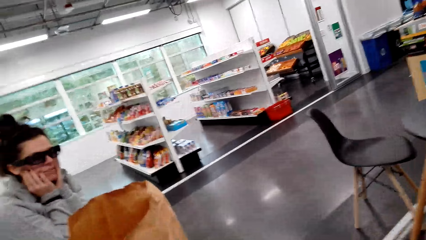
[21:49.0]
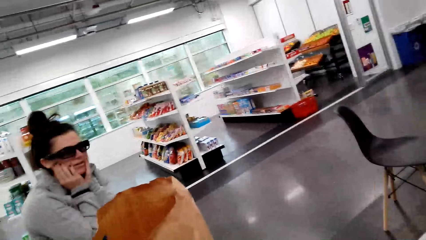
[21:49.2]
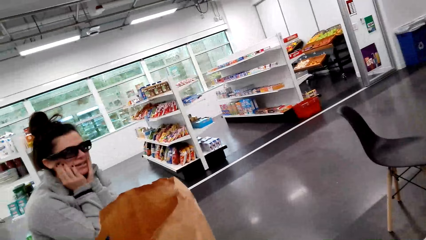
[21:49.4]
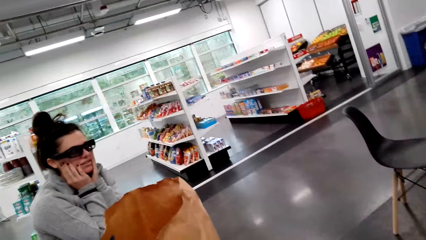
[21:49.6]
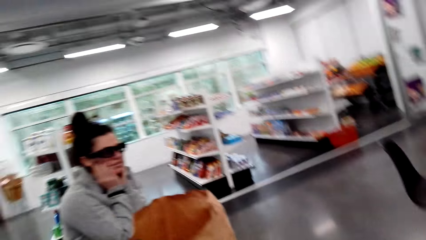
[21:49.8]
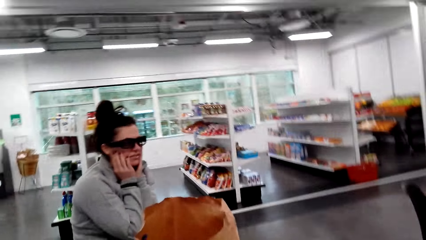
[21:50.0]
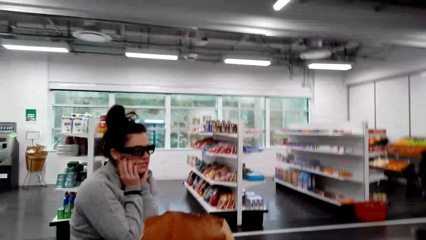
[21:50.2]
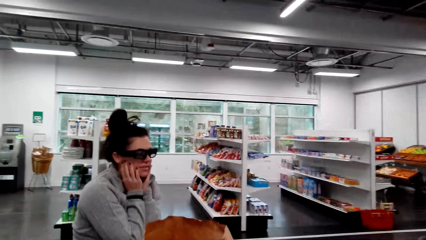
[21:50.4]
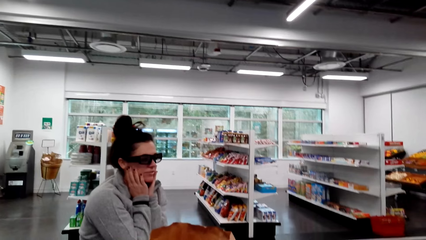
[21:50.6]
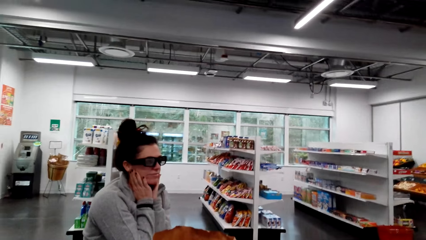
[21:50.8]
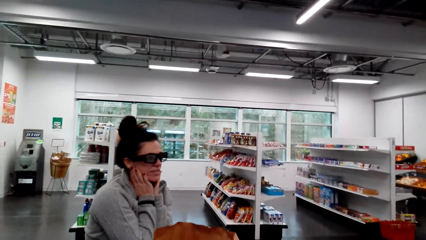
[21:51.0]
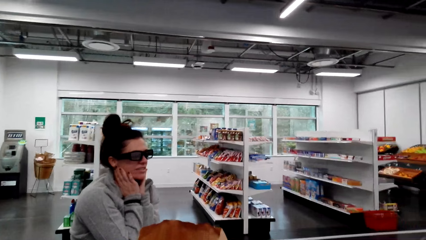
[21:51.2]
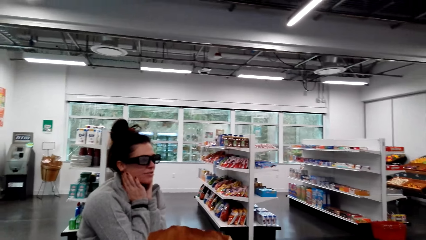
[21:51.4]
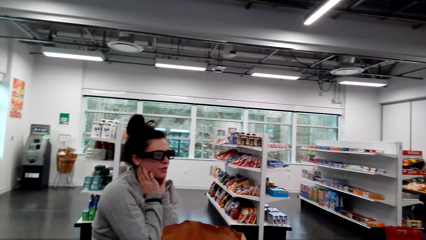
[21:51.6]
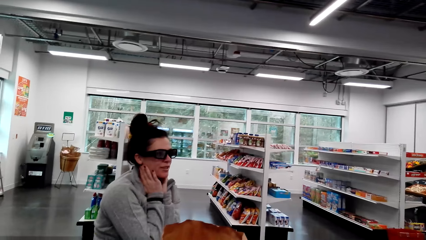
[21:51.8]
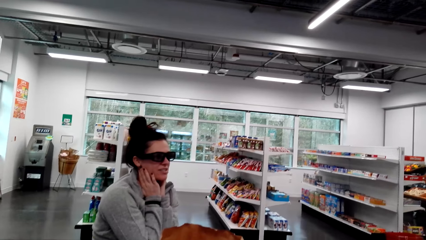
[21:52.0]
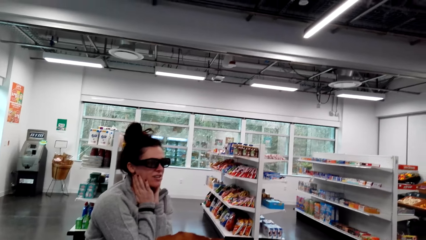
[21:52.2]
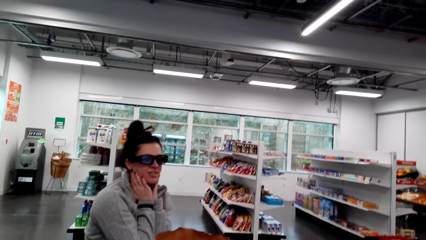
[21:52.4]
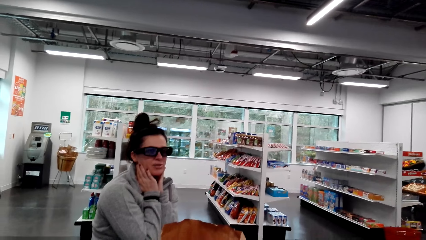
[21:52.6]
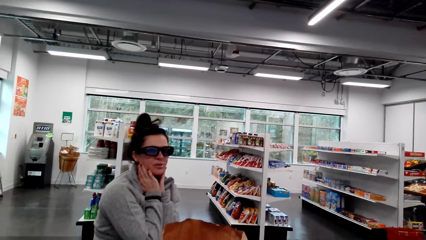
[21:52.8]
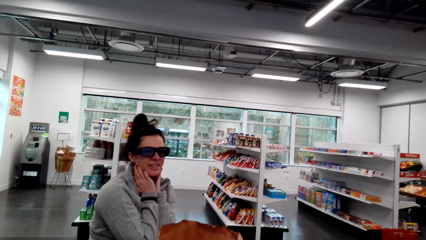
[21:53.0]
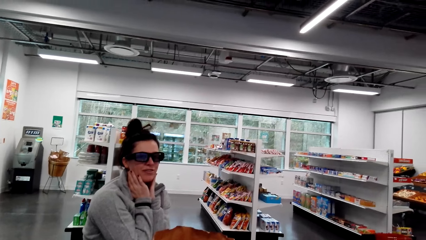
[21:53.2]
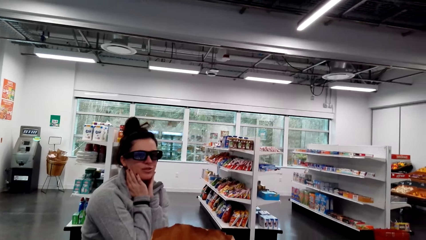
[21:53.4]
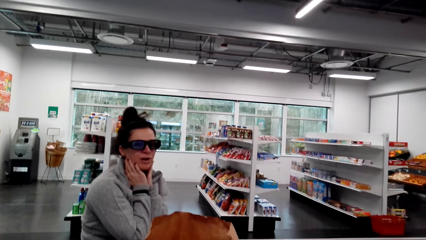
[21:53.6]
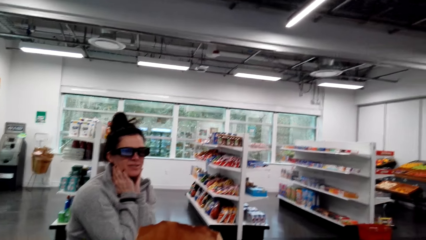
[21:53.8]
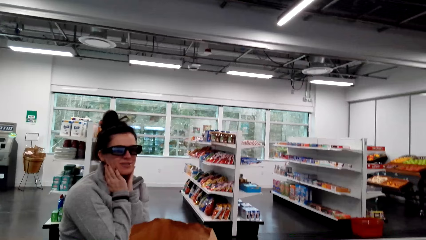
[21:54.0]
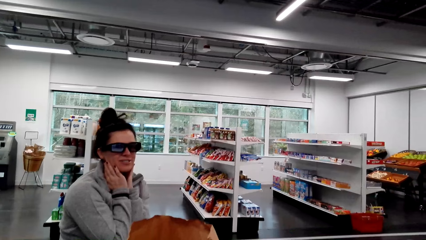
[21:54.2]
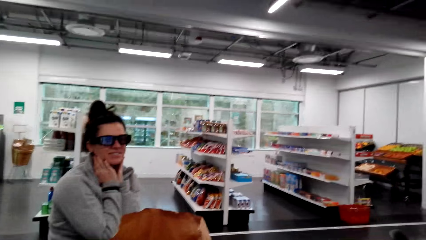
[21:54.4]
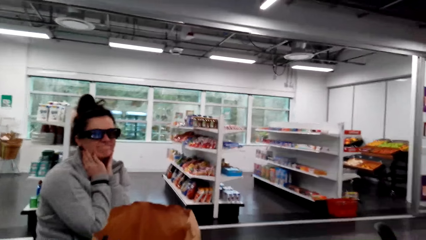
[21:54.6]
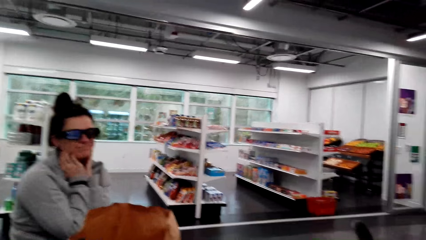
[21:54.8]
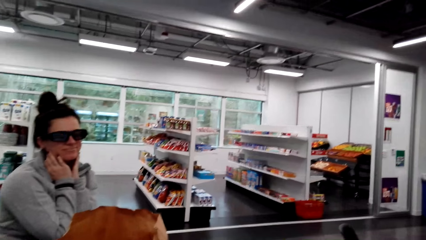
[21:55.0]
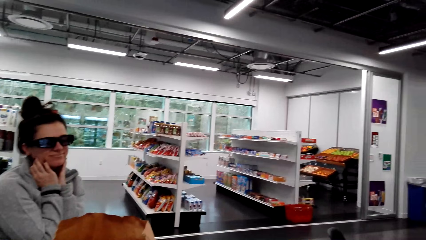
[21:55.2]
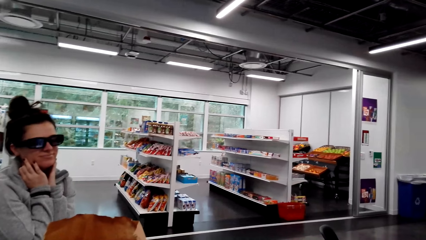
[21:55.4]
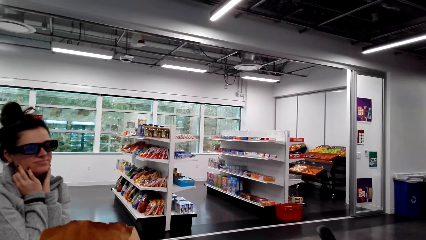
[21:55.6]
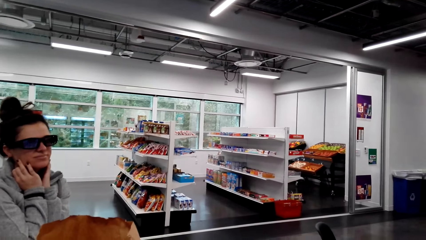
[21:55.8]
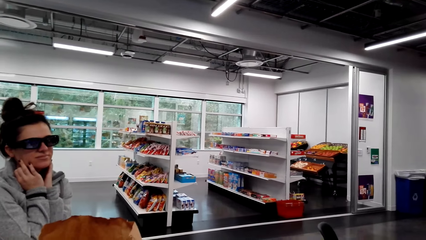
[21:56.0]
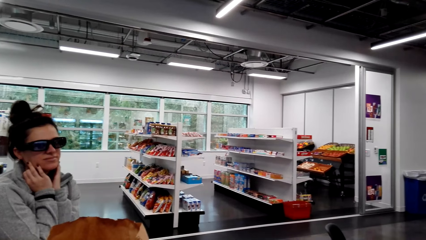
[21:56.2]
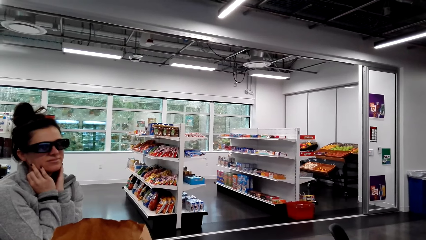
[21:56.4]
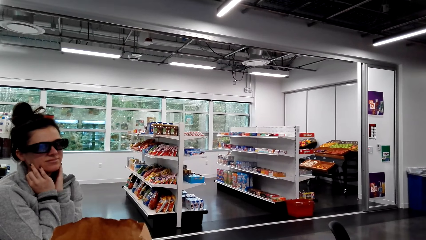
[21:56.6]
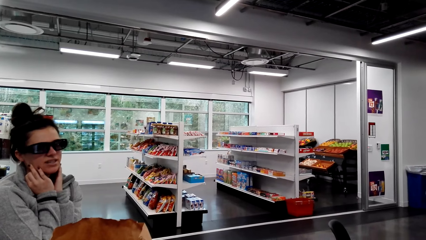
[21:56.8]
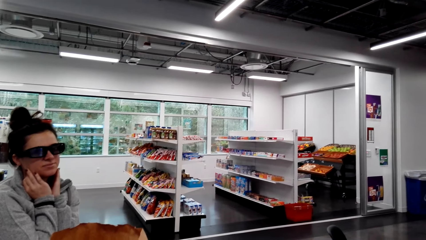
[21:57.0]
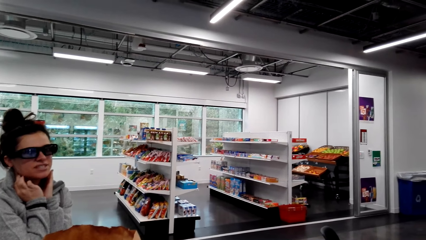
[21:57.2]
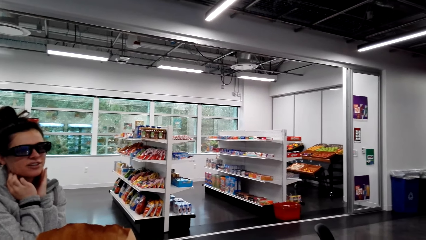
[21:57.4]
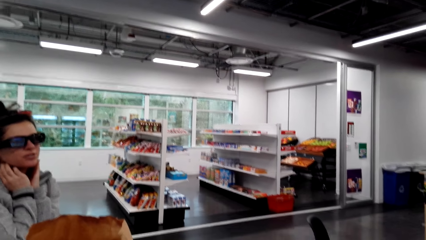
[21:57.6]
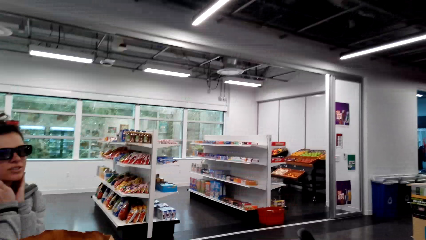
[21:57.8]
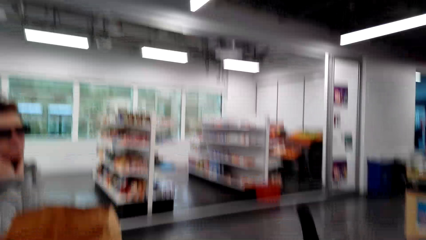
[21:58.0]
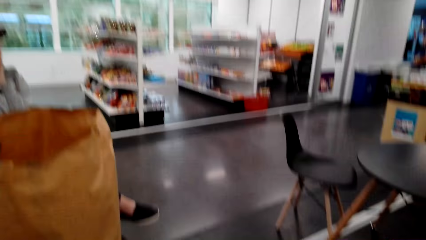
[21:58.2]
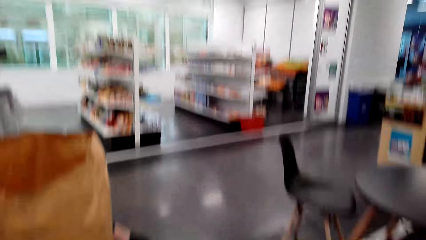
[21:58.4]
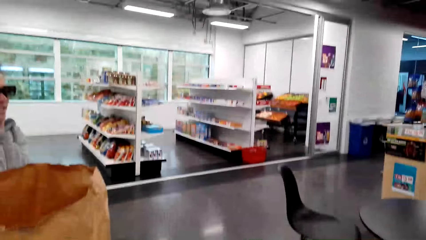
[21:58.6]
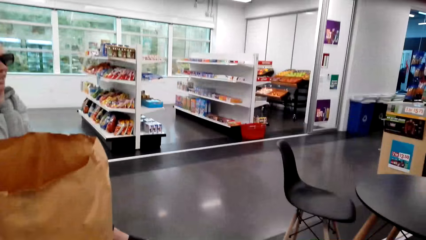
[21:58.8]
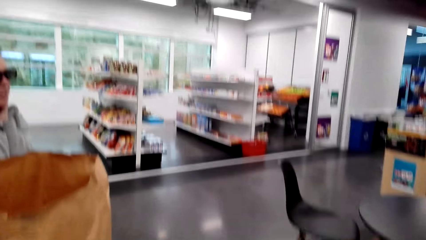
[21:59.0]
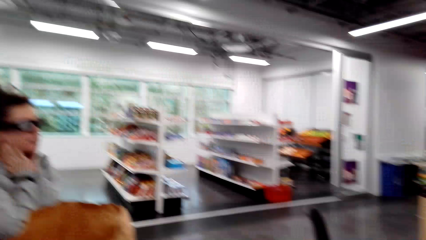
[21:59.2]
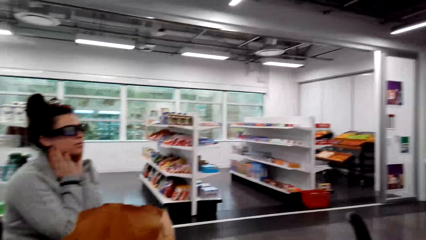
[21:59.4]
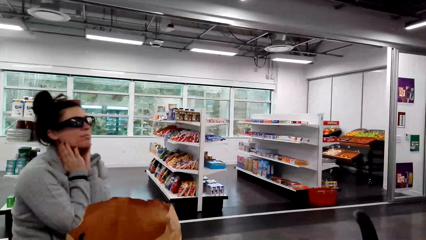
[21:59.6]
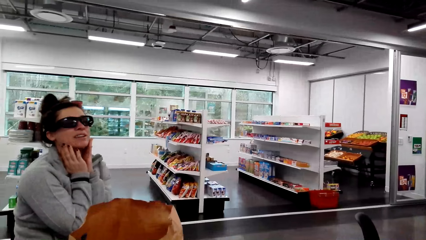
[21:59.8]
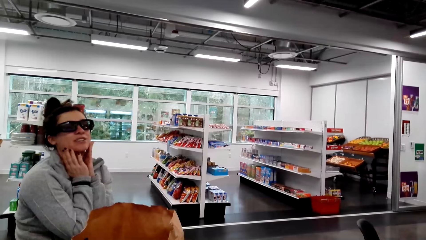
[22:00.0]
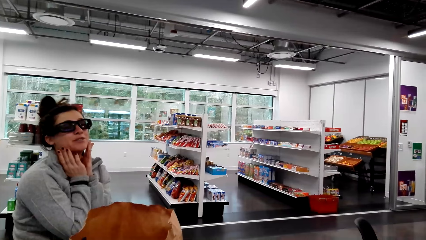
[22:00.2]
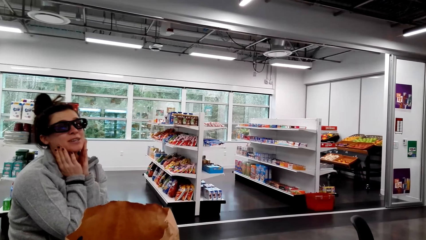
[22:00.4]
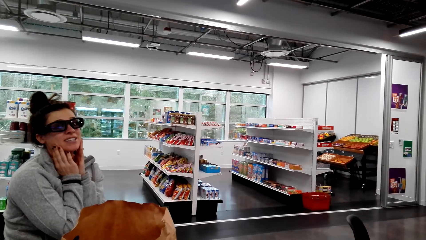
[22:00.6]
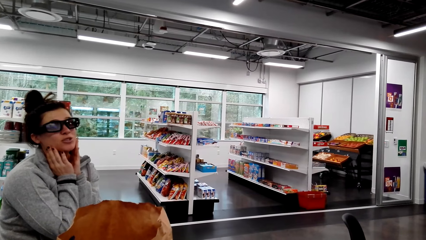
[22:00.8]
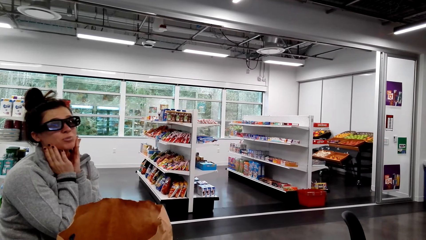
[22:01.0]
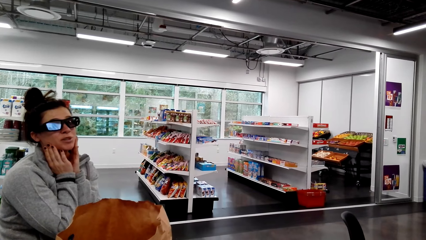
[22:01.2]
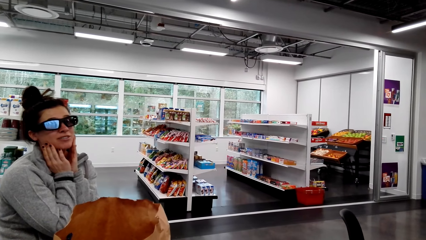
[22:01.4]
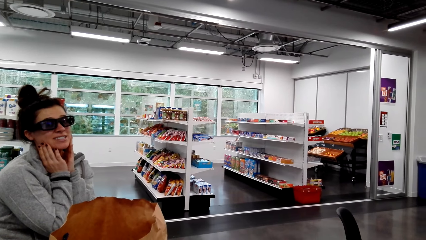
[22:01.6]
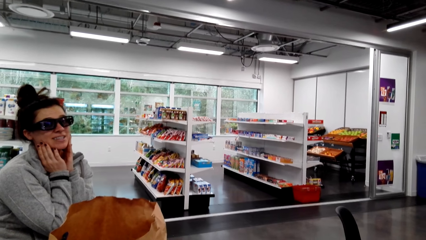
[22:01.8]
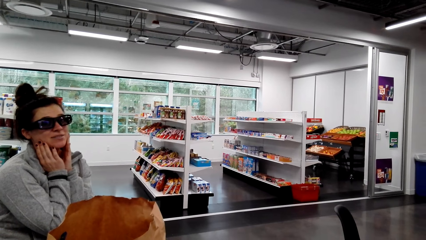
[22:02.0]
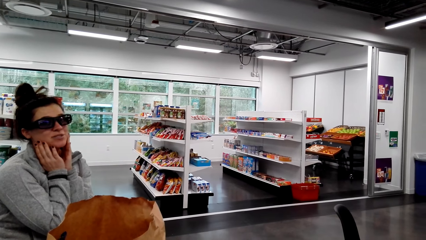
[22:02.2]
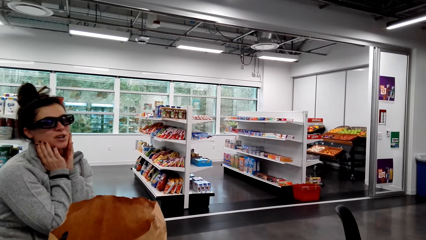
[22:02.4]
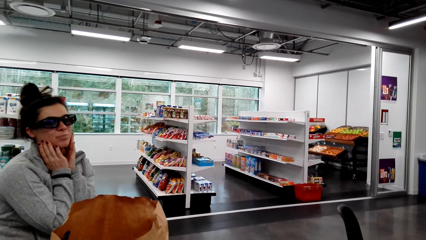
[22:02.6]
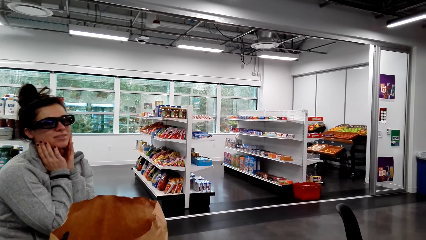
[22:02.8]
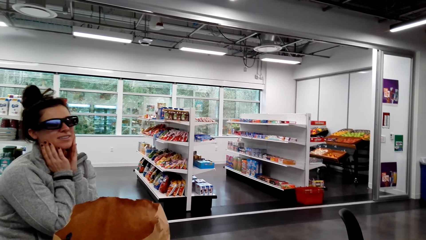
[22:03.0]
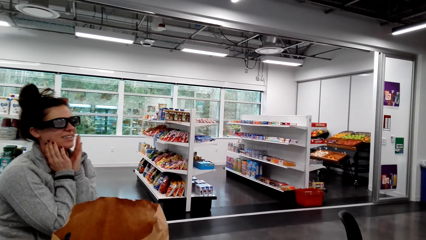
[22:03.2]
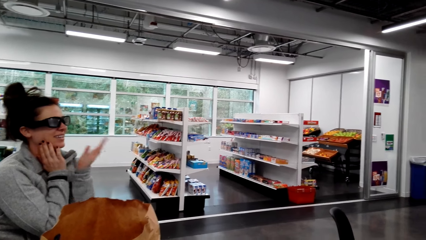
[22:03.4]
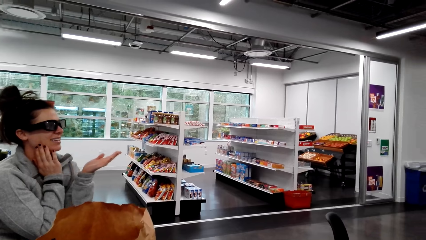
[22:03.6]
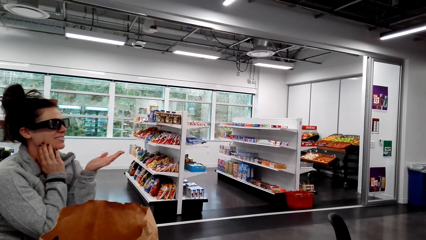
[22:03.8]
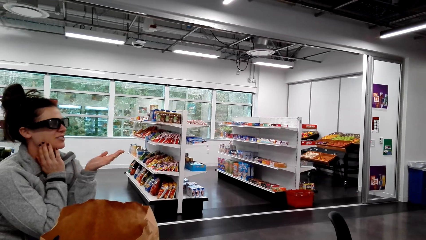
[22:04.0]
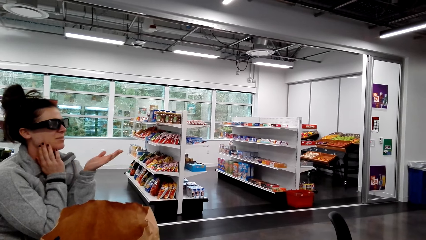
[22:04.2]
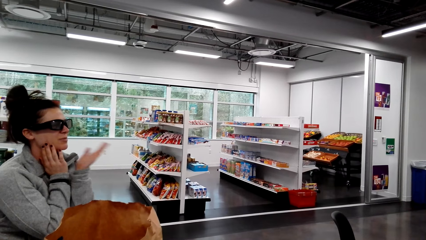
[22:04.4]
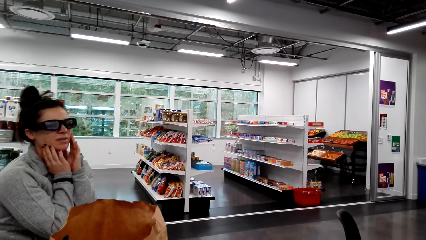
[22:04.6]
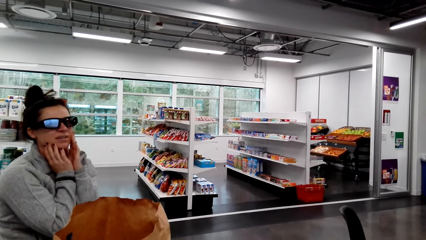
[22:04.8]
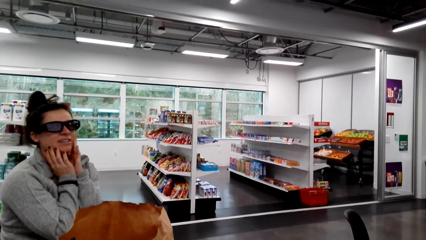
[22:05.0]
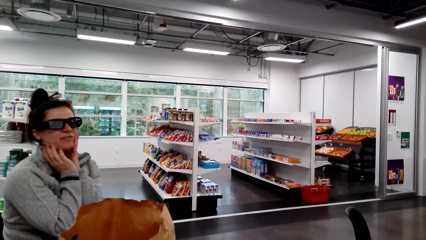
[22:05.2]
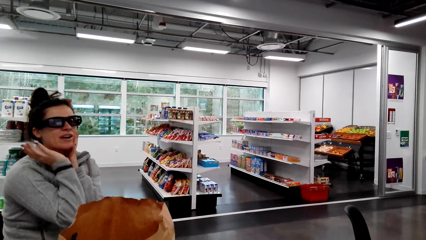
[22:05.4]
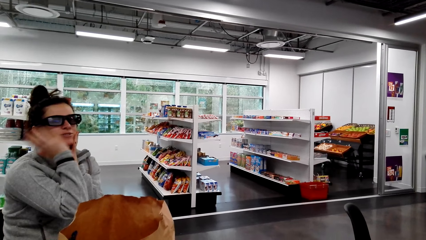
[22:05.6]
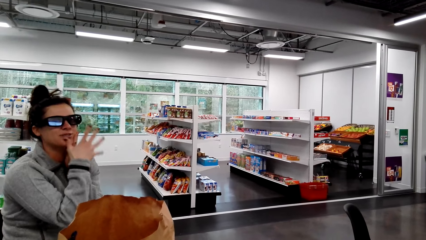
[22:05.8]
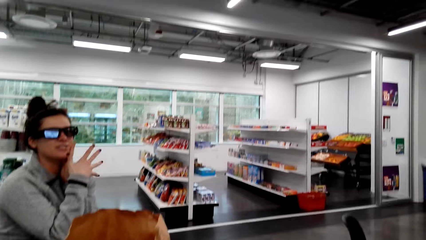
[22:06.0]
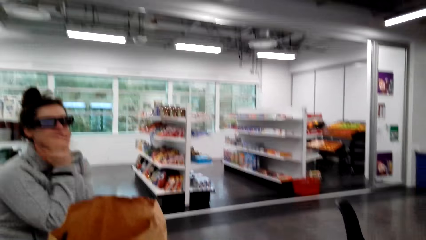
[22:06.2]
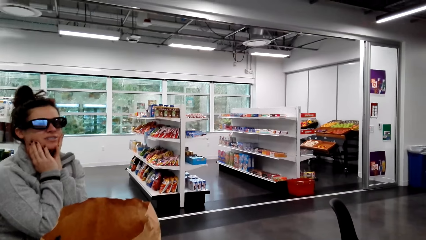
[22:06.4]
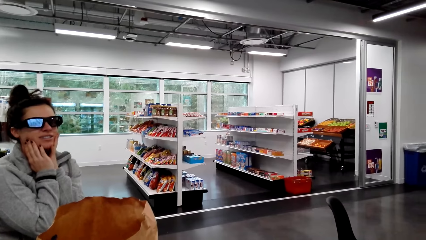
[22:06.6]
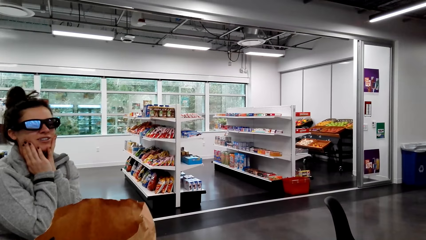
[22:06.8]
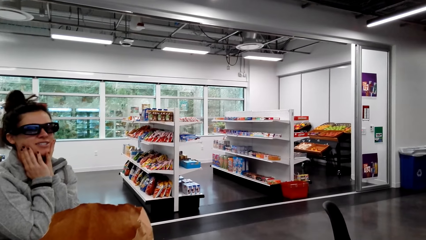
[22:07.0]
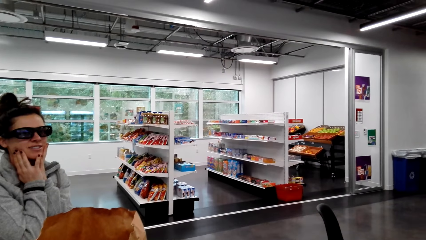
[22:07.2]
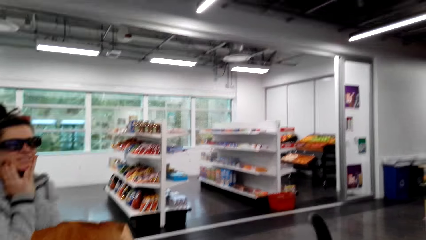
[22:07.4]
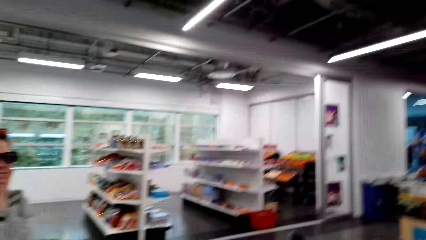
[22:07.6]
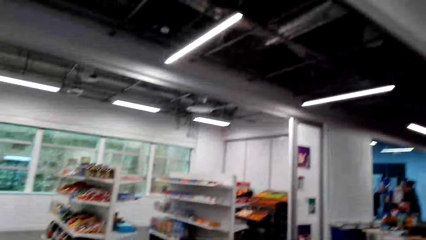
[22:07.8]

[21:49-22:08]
The camera wearer looks at the woman. The woman gestures at the camera wearer.
